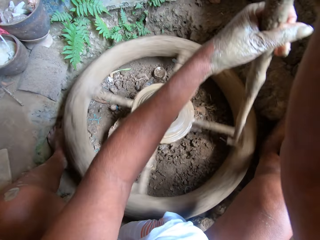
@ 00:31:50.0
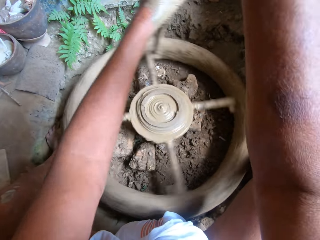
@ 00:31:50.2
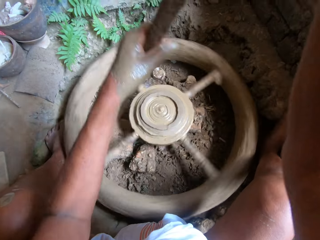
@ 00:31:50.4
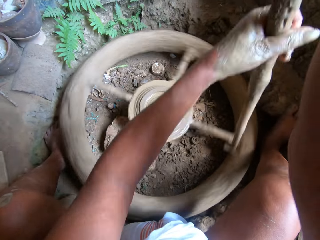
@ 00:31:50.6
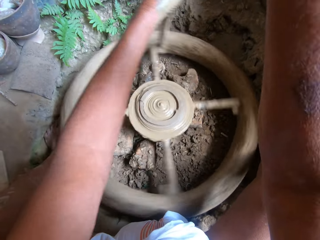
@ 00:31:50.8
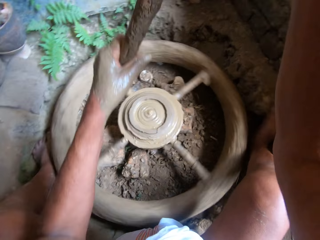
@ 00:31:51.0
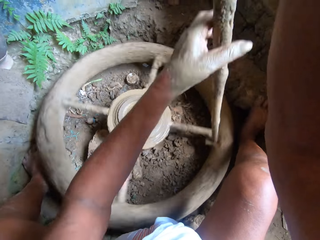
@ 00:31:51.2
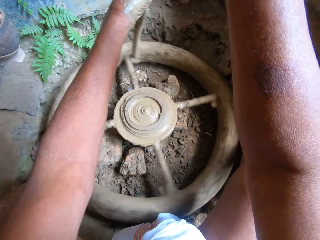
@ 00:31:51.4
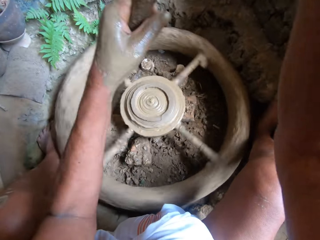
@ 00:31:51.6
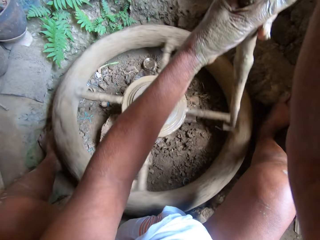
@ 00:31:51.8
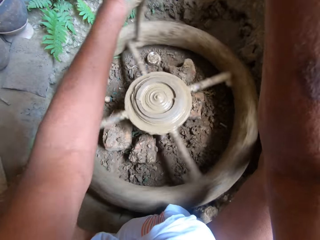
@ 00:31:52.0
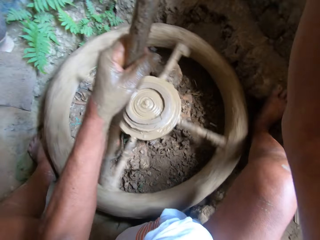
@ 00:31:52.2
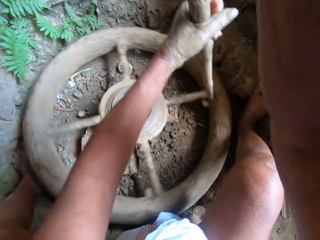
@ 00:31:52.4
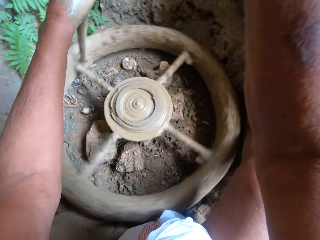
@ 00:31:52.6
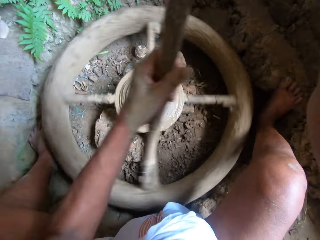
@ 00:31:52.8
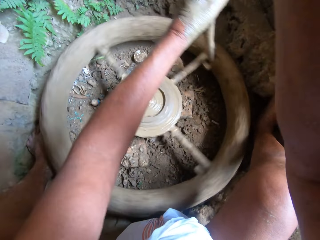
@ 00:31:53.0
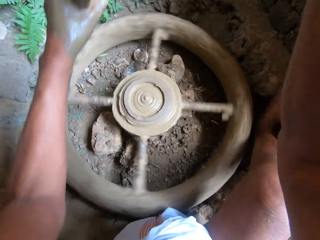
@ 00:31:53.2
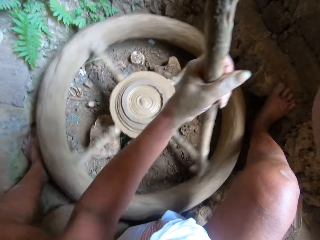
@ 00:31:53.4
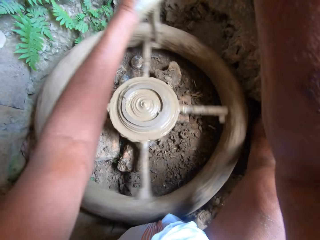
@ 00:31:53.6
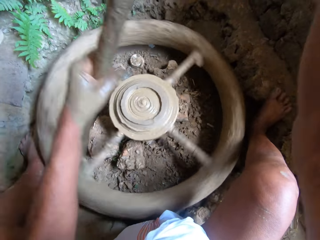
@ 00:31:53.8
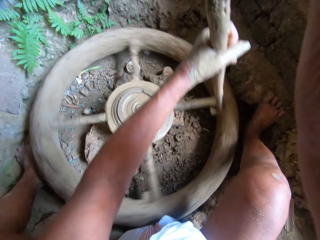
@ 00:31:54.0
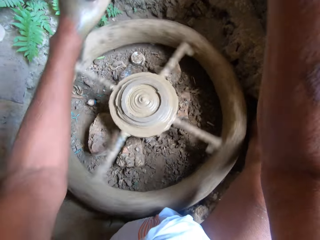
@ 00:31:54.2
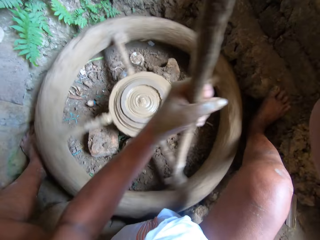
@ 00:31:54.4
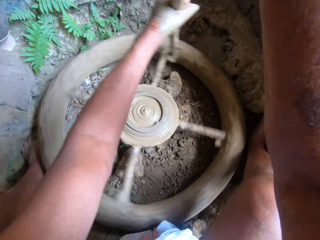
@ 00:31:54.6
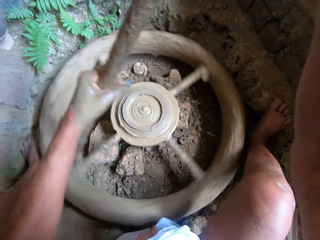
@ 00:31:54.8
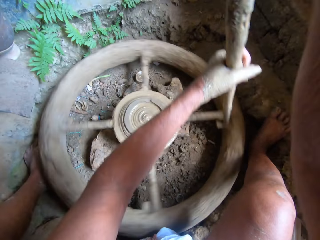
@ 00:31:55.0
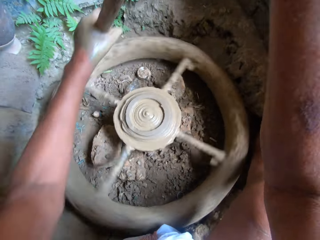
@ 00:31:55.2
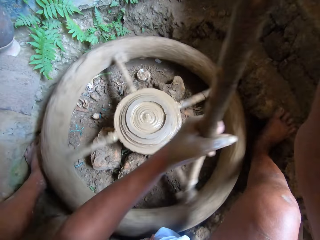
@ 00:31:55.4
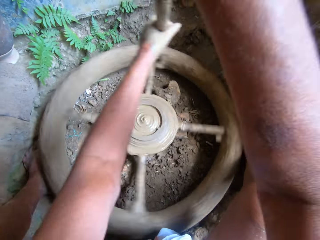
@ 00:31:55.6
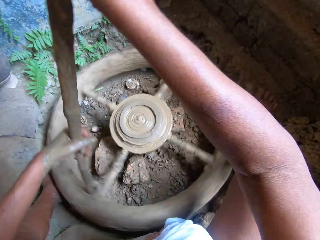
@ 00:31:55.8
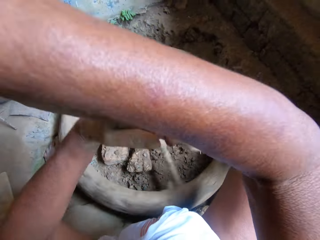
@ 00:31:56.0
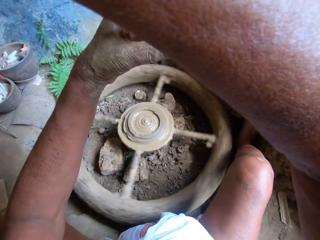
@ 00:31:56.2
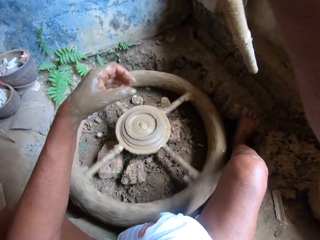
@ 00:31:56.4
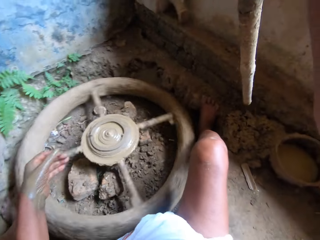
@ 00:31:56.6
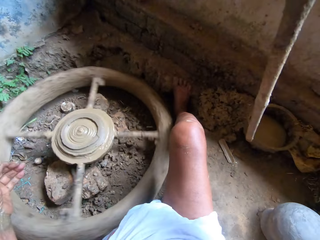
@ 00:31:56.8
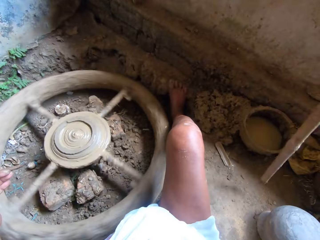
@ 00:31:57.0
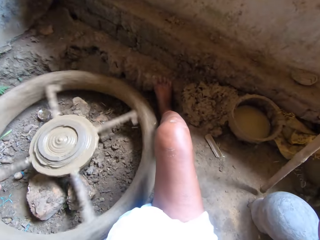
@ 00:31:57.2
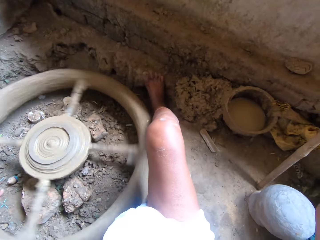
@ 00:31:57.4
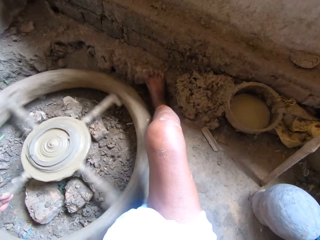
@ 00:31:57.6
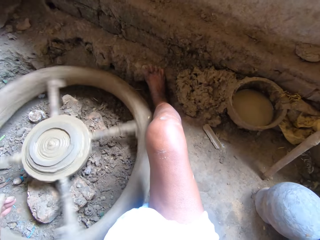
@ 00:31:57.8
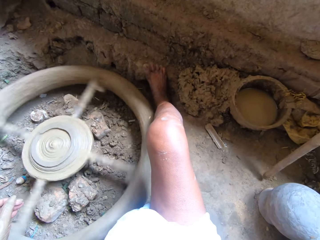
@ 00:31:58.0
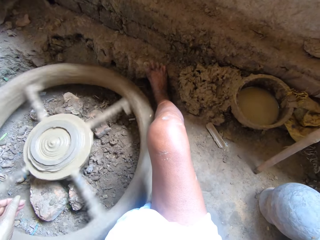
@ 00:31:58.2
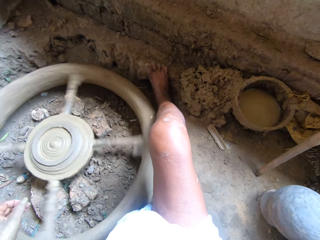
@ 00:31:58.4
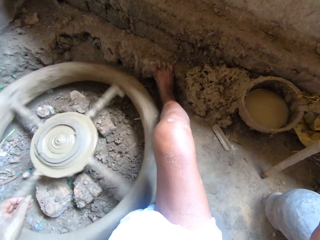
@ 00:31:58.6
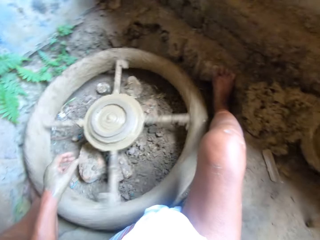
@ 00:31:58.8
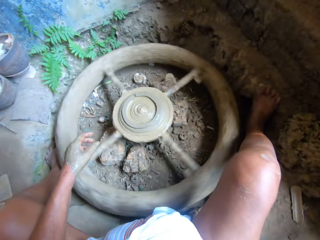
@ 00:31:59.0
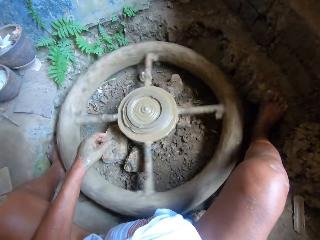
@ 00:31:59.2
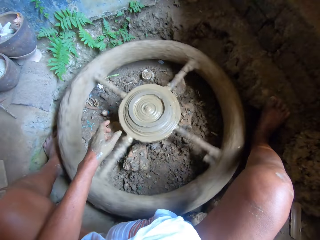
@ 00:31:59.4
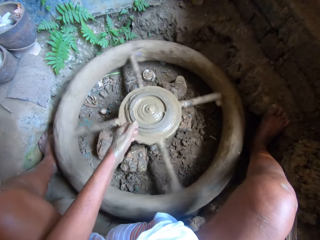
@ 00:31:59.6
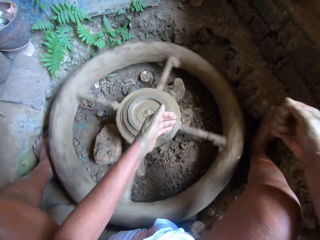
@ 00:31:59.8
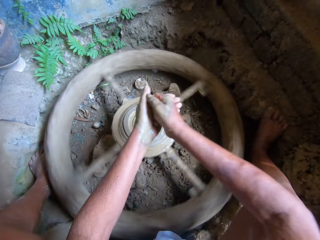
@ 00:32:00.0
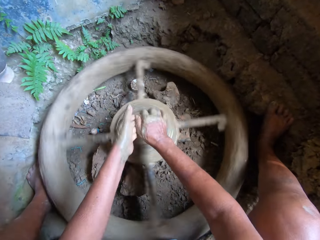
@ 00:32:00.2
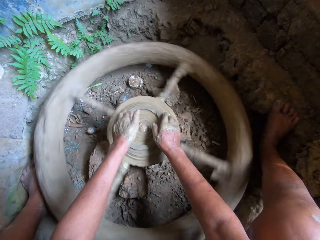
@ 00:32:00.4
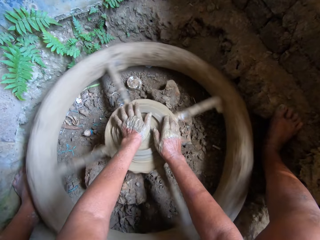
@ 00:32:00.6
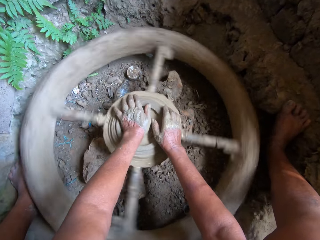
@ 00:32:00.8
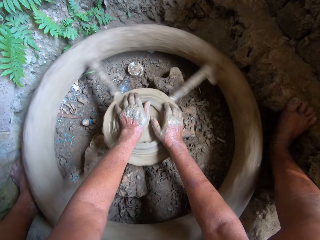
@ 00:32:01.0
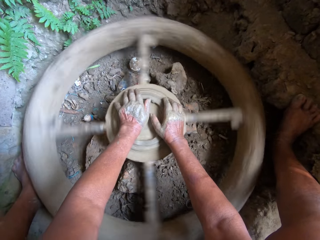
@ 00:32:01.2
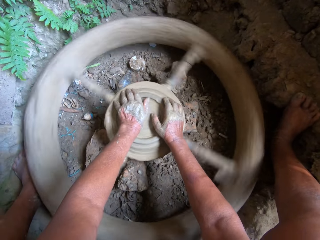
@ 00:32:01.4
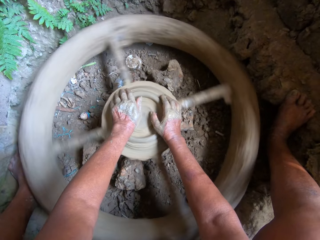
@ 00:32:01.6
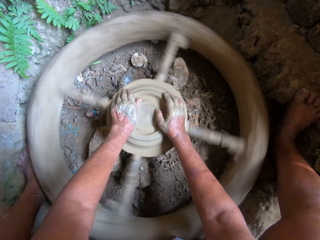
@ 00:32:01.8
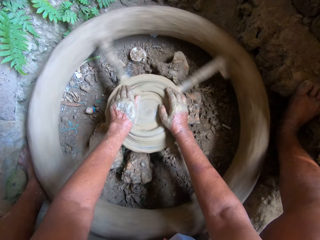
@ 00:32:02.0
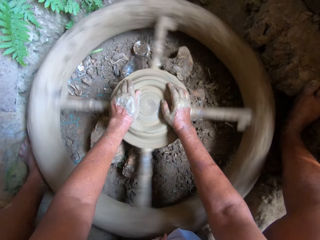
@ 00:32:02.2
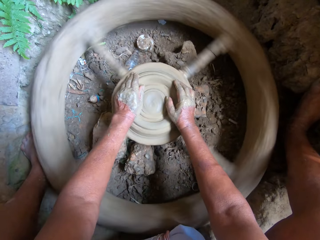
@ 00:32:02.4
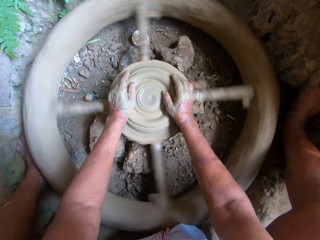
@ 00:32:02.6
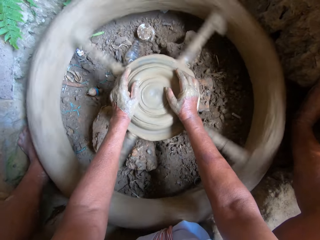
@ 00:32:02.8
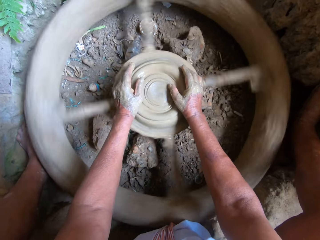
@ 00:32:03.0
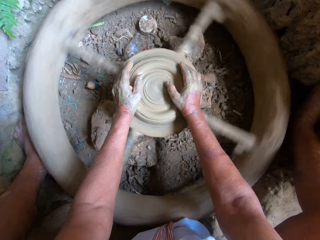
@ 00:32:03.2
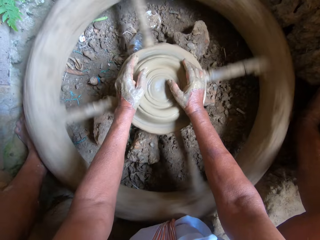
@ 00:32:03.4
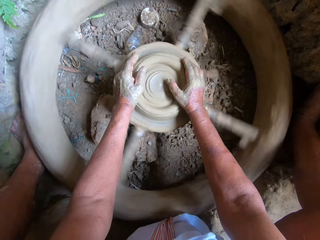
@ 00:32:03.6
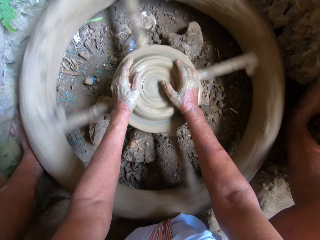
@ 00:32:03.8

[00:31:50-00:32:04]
The camera wearer removes the stick from the pottery wheel with both hands. She holds the stick with her right hand. She places the stick on the floor with her right hand. She sprinkles some water on her left hand with her right hand. She places her right hand on the pottery wheel. She places her left hand on the pottery wheel. She molds the clay on the pottery wheel with both hands.

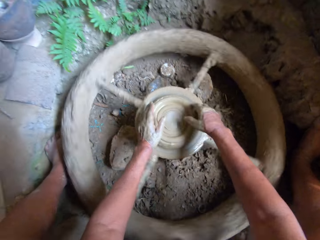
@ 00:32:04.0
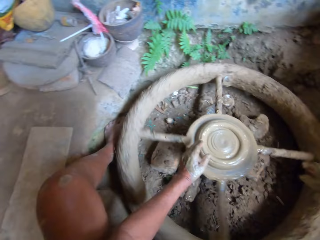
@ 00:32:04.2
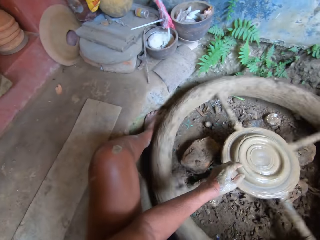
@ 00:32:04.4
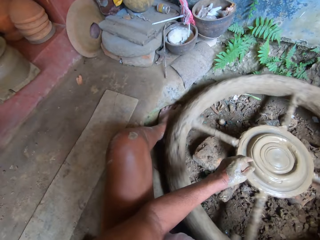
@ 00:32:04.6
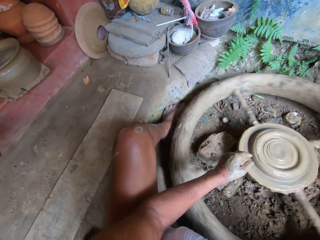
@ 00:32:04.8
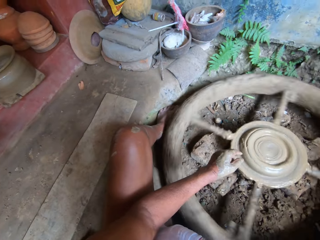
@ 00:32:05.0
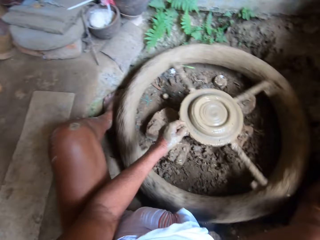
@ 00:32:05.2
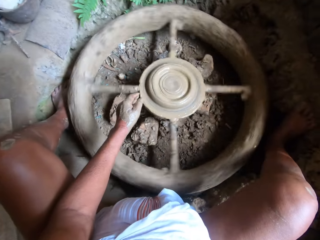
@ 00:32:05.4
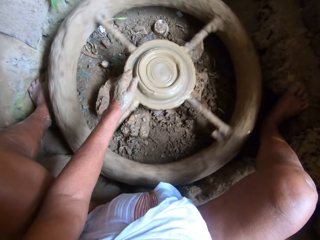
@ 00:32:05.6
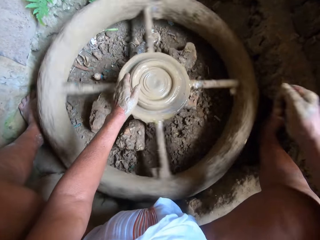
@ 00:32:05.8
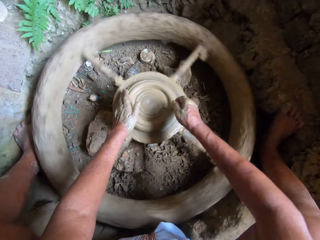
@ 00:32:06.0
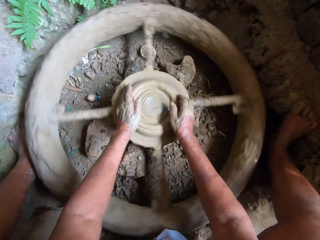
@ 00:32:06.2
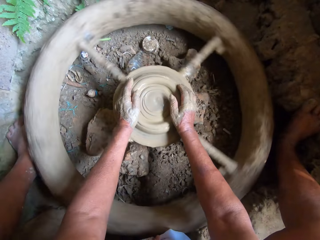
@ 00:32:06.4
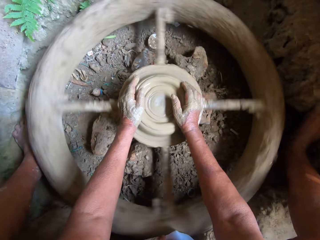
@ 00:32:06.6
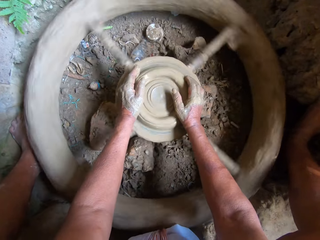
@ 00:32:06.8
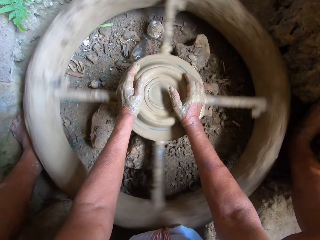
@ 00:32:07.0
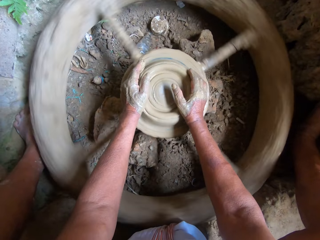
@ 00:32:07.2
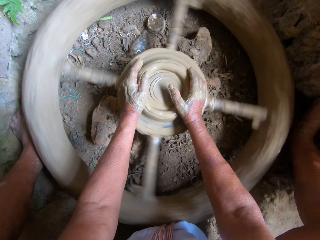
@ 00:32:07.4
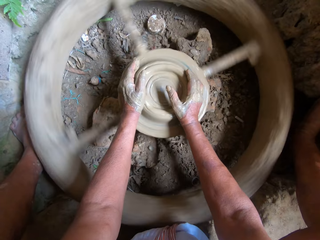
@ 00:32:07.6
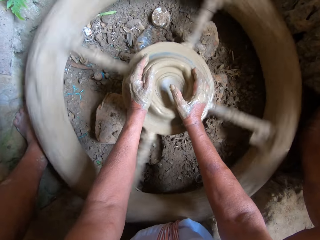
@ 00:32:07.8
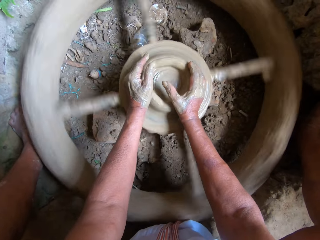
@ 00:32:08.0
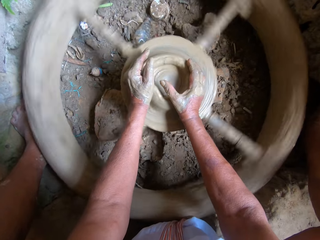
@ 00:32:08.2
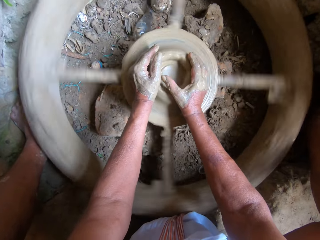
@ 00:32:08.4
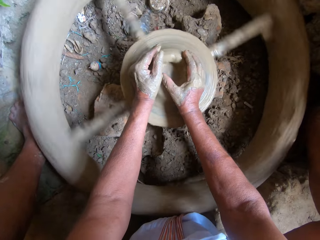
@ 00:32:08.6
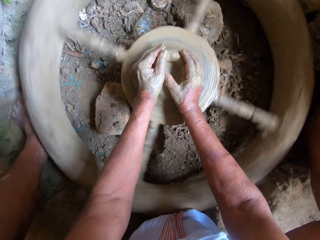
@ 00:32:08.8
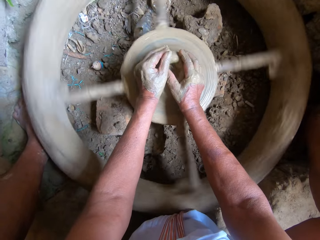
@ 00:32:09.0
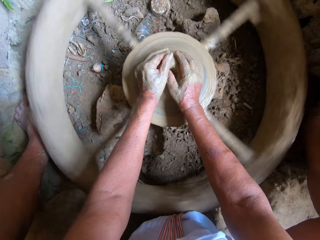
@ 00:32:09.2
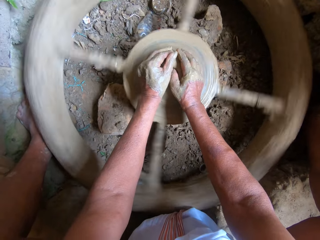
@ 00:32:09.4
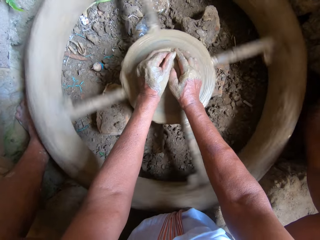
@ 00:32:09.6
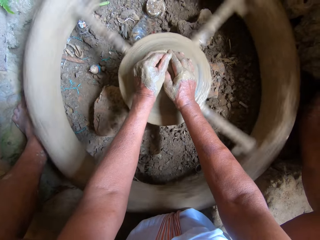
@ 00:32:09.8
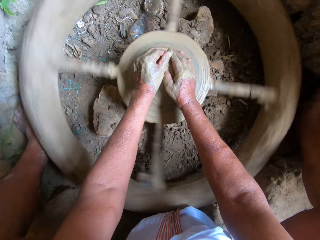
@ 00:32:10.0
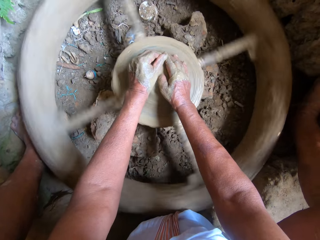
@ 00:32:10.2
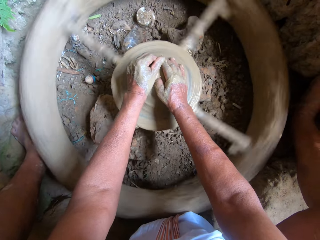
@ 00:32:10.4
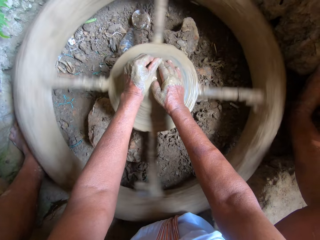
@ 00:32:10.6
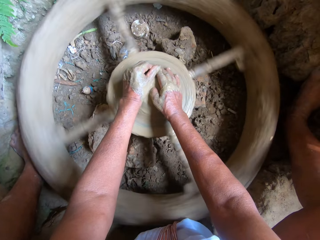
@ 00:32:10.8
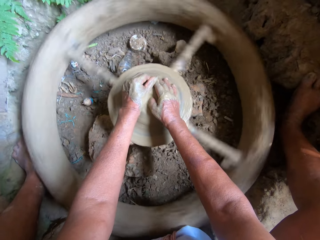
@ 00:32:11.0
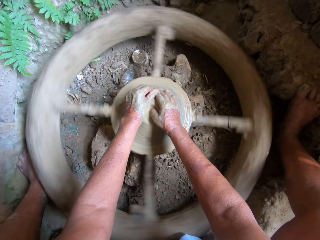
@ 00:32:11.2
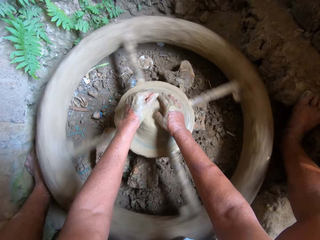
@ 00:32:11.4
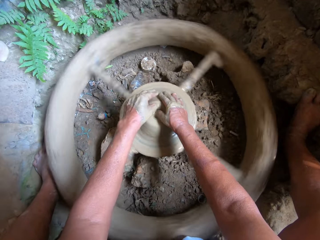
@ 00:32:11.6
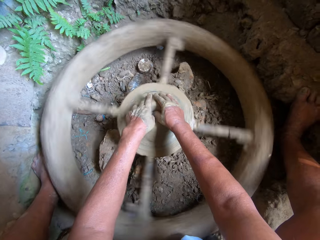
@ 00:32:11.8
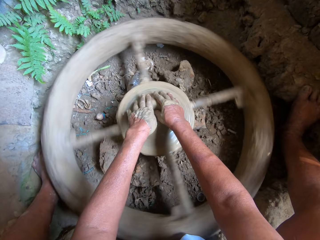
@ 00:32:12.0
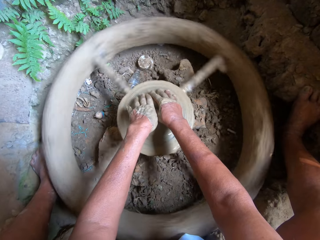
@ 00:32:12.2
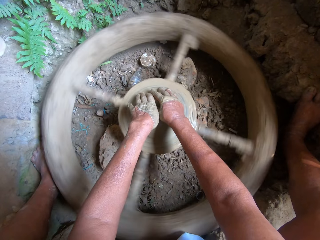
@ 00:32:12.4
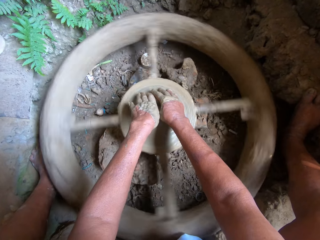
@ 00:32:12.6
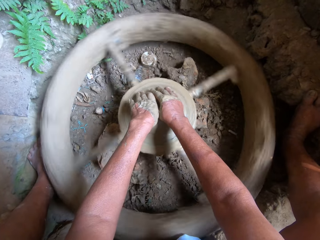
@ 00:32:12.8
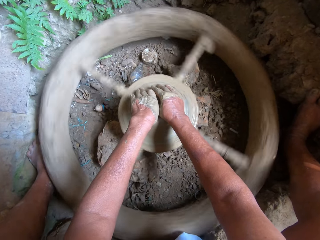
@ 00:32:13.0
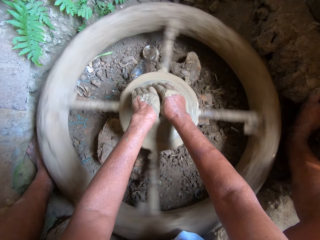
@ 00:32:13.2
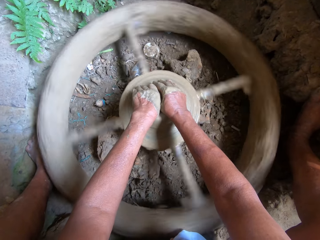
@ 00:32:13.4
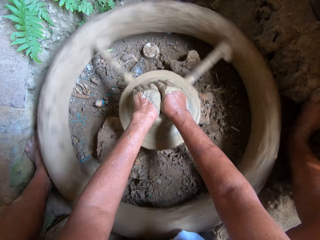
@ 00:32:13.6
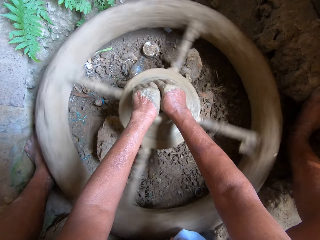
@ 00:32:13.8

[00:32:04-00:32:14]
The camera wearer places her left hand on the pottery wheel. She places her right hand on the pottery wheel. She molds the clay on the pottery wheel into a vessel with both hands.
